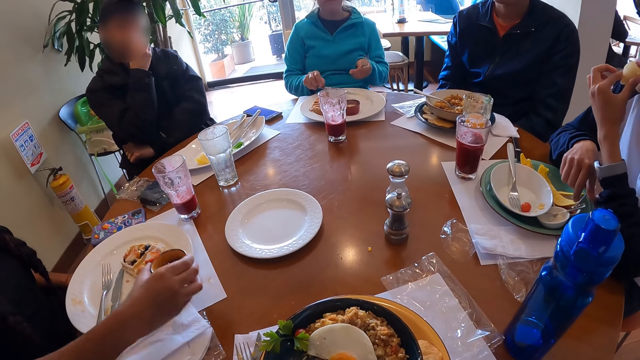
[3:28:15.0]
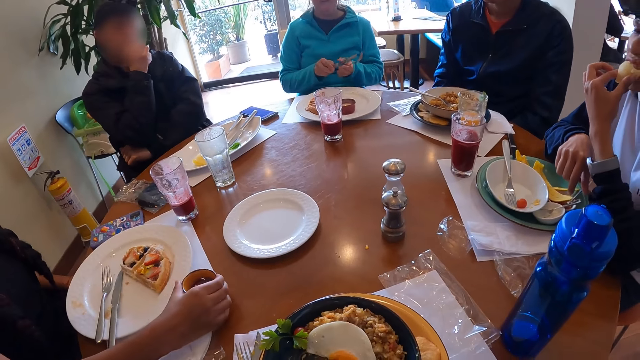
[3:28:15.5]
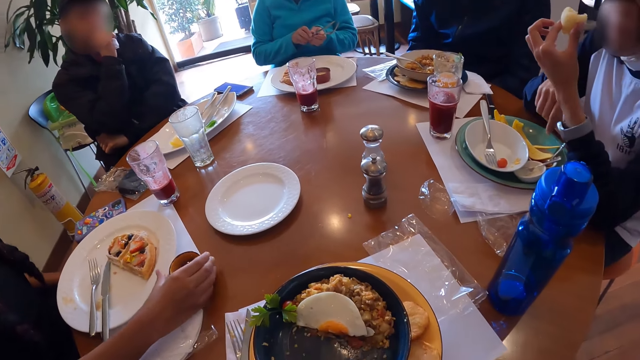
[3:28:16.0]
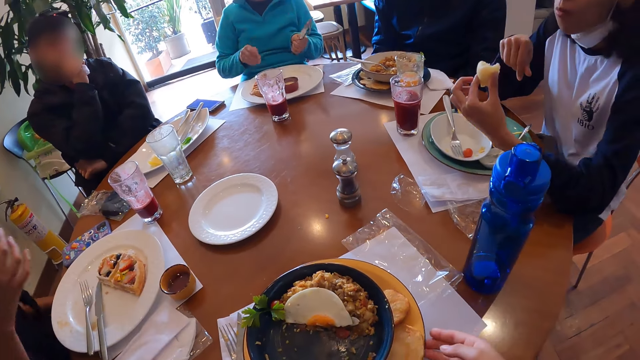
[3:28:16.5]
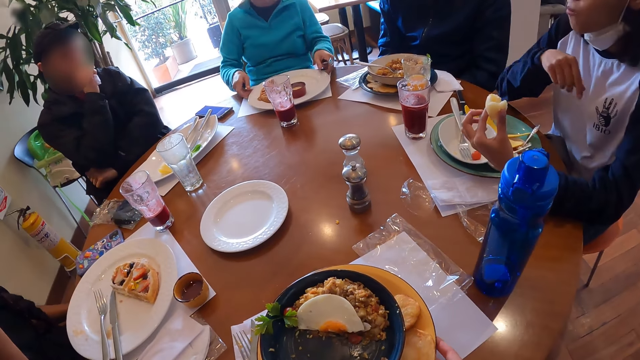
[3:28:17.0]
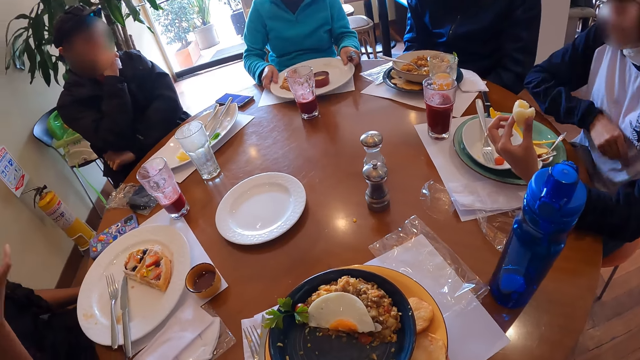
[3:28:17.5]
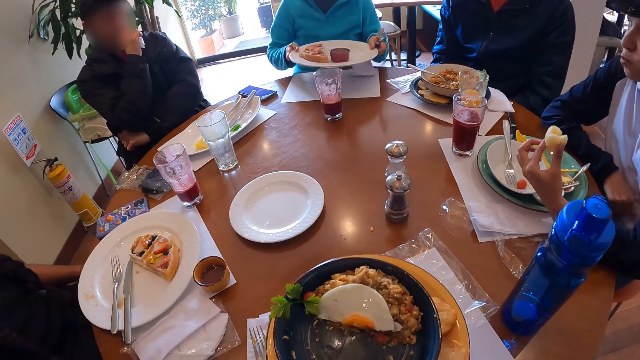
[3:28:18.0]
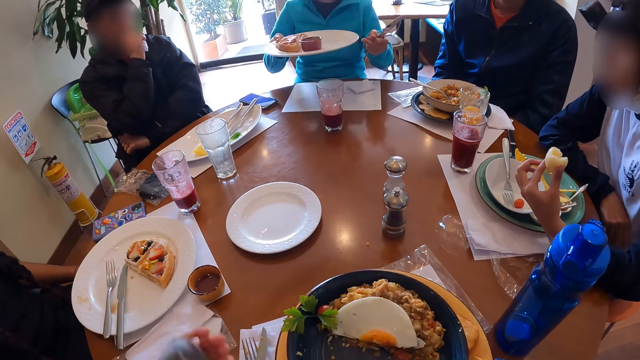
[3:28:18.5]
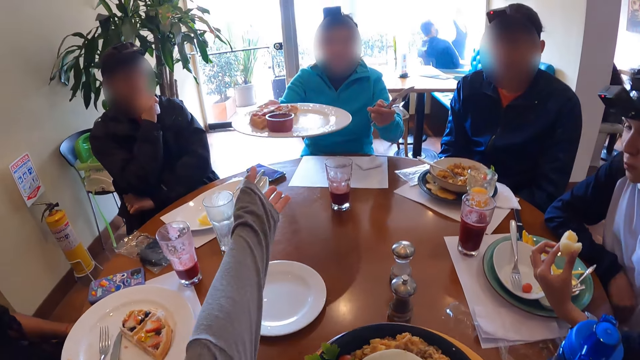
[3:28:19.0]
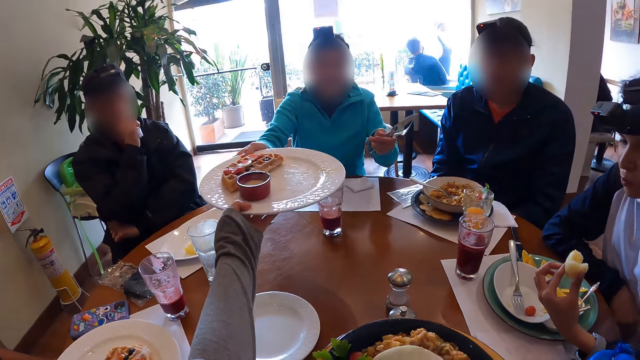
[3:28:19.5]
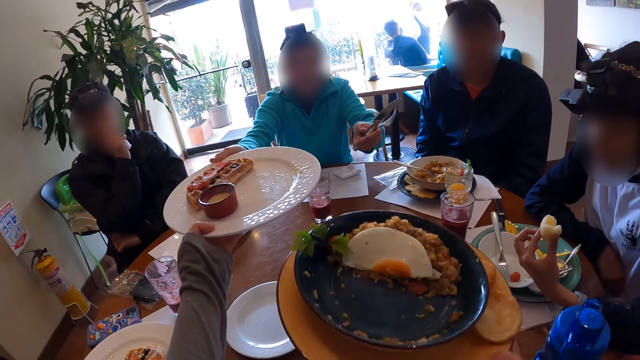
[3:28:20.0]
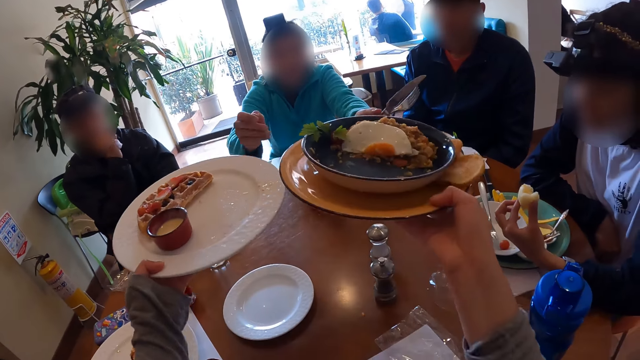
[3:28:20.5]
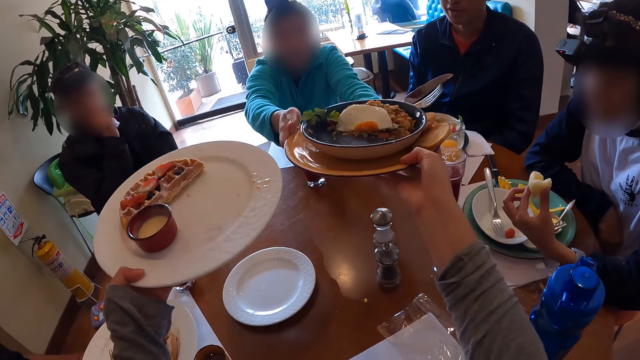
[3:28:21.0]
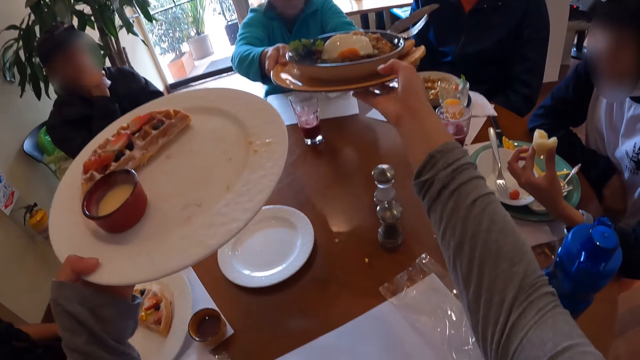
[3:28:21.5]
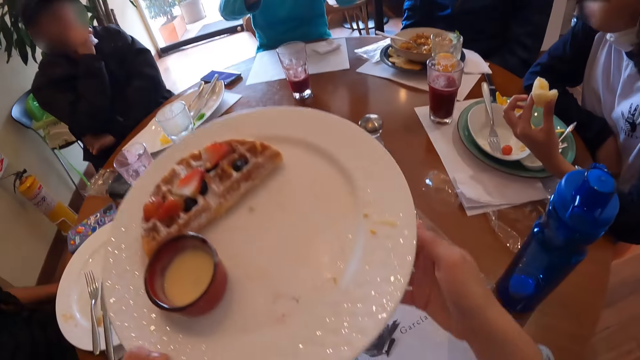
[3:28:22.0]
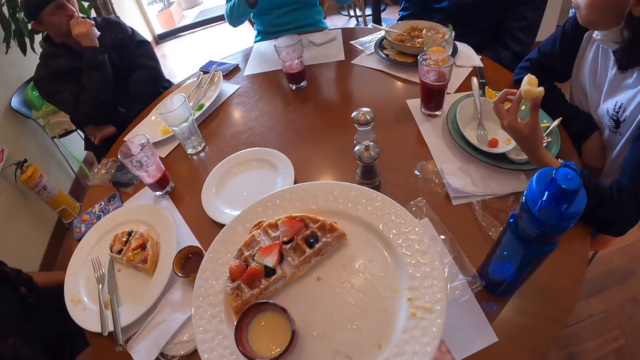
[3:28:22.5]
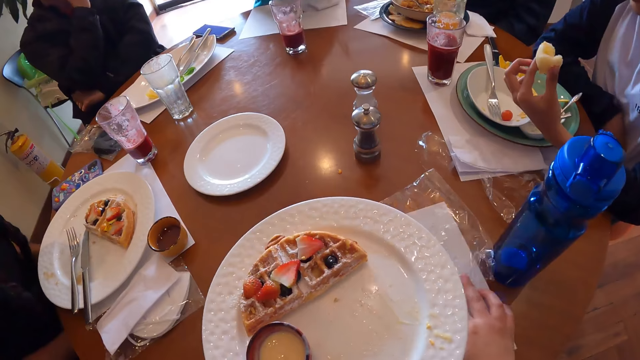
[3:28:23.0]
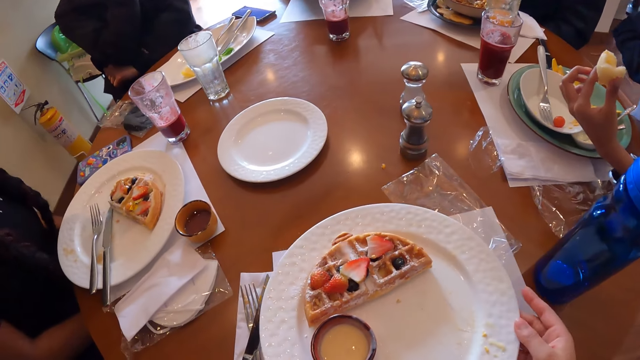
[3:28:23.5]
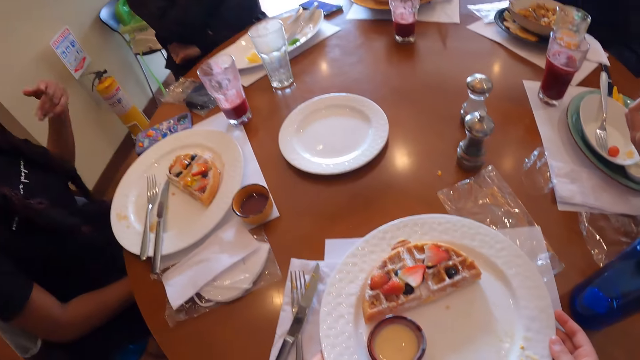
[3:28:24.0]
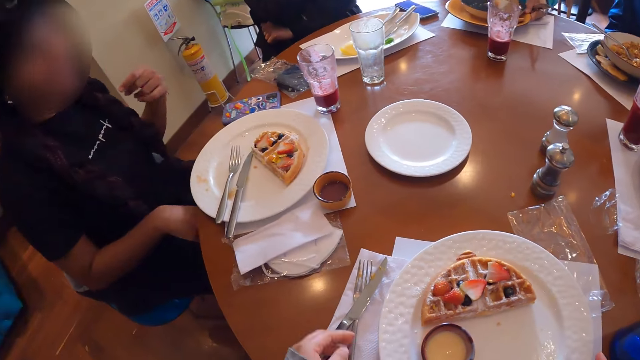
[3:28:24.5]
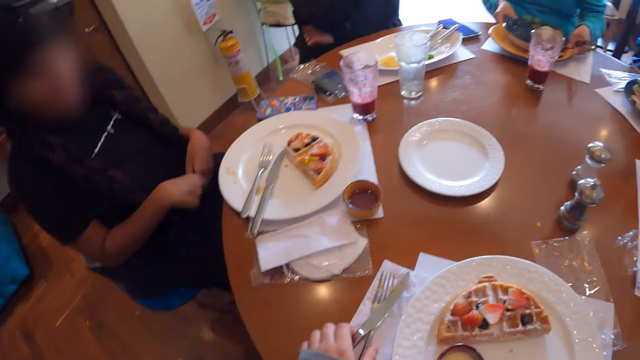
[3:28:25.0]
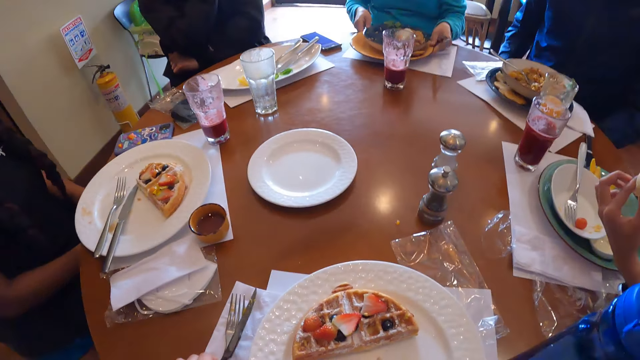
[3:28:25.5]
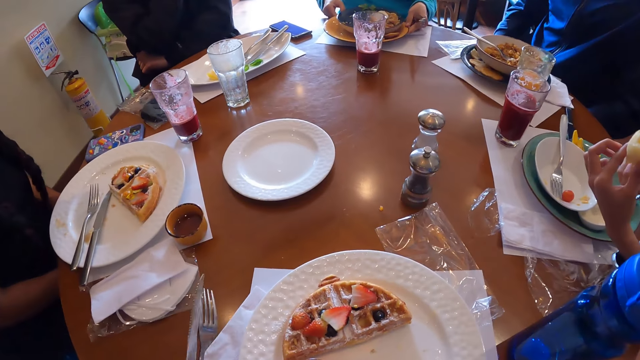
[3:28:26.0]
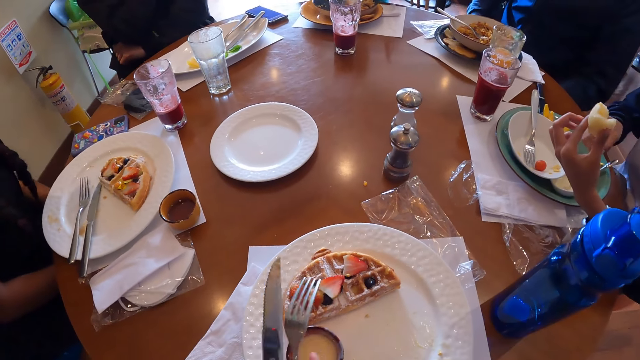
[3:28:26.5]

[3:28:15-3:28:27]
A woman drops the bowl of sauce on the tablemat with her right hand. Another woman passes the knife in her right hand to her left hand, holds the knife with her left hand, and lifts the plate of waffles on the tablemat with her hands. The camera wearer lifts the plate of rice on the table mat with her right hand. The first woman moves a serviette on the table with her right hand. The camera wearer collects the plate of waffles from the other woman with her left hand. The other woman gives the camera wearer the plate. The camera wearer passes the plate of rice to the other woman with her right hand. The other woman takes the plate from the camera wearer. The camera wearer adjusts the table mat with her right hand. She moves a plastic bag on the table mat. She places the plate of waffles on the table mat with both hands. The other woman places the plate of rice on the tablemat with her hands. The camera wearer picks up the fork together with the knife on the table mat with her left hand. A third woman picks up the spoon in the bowl with her right hand.

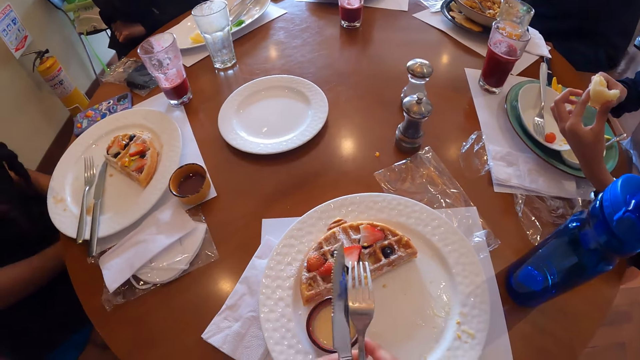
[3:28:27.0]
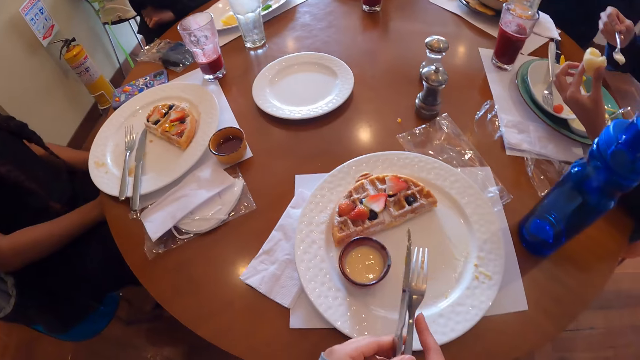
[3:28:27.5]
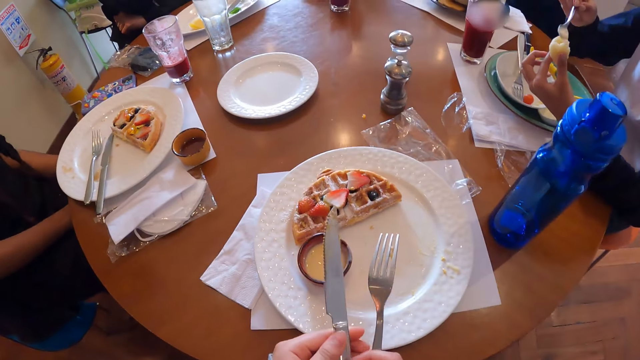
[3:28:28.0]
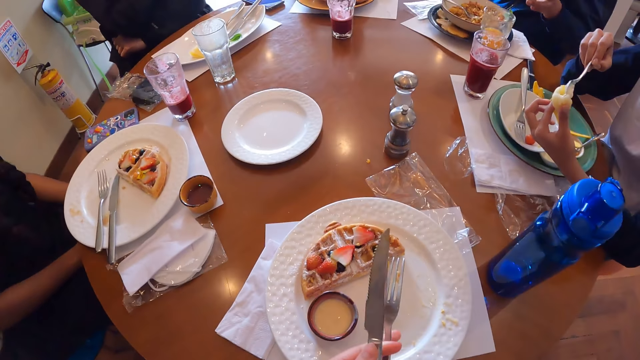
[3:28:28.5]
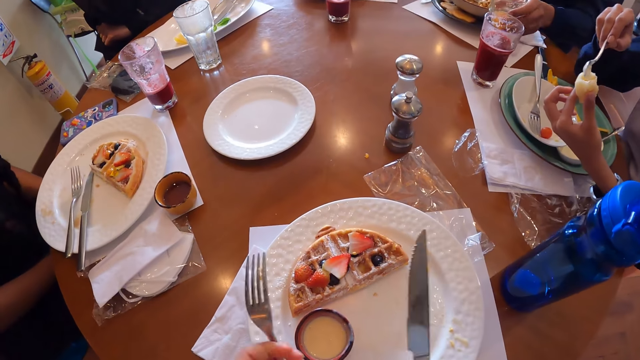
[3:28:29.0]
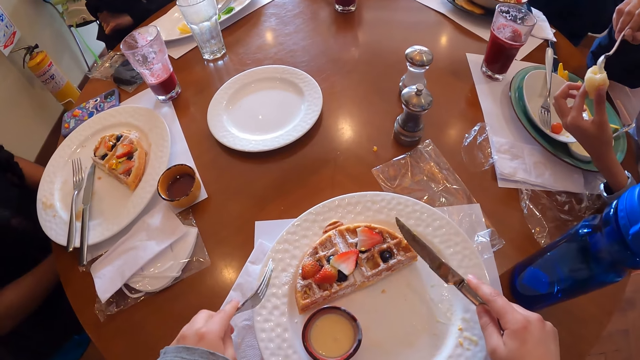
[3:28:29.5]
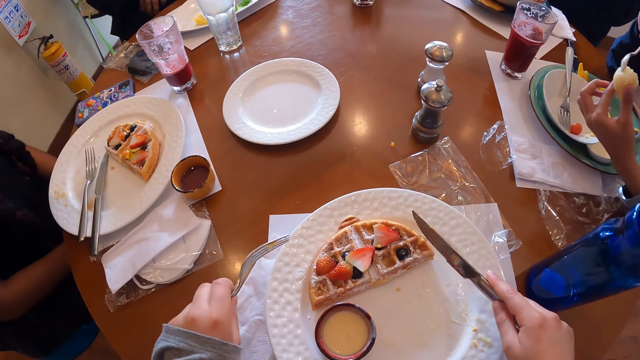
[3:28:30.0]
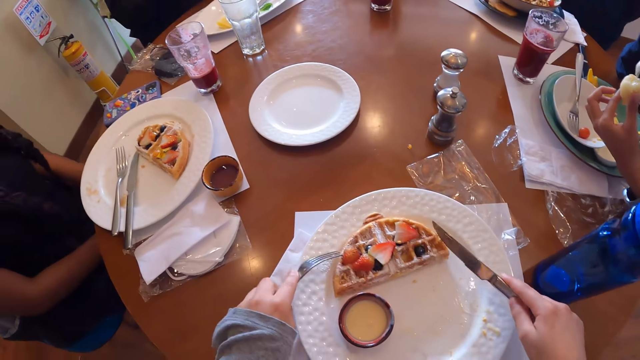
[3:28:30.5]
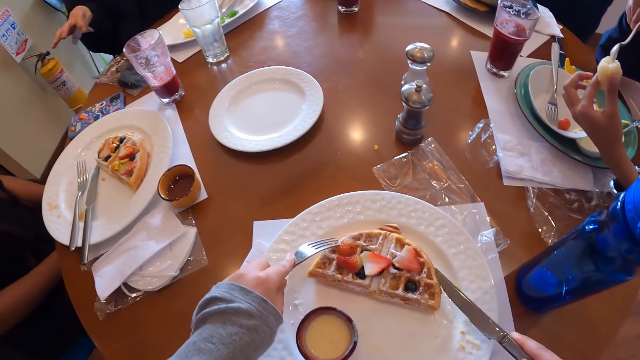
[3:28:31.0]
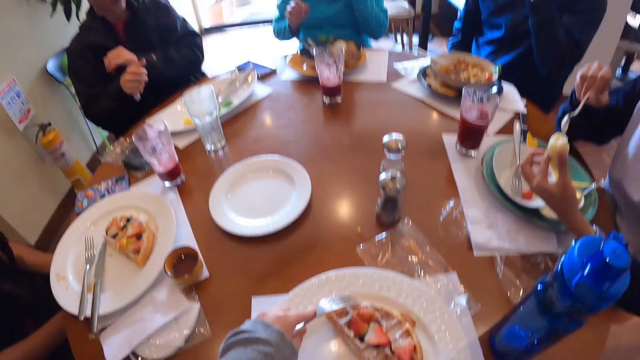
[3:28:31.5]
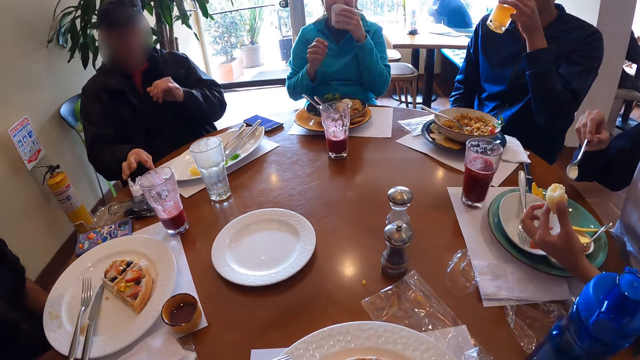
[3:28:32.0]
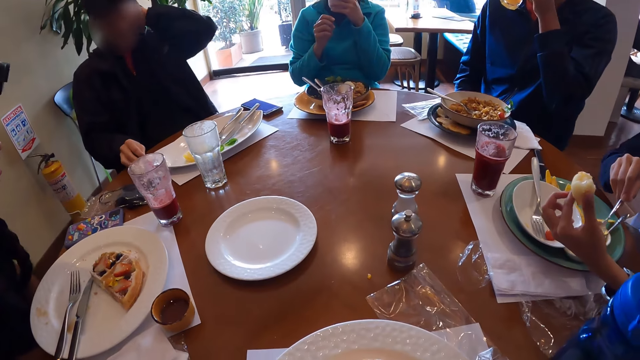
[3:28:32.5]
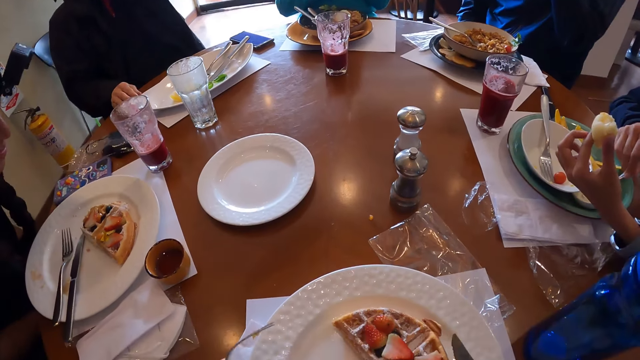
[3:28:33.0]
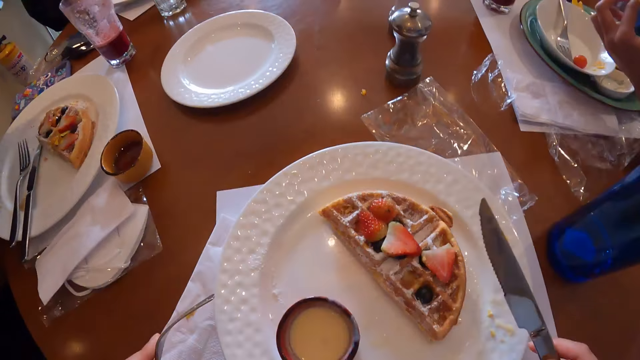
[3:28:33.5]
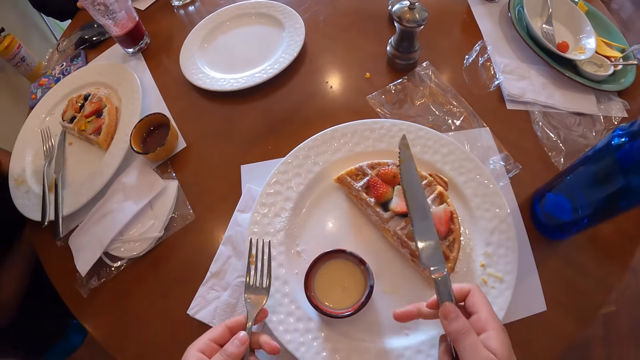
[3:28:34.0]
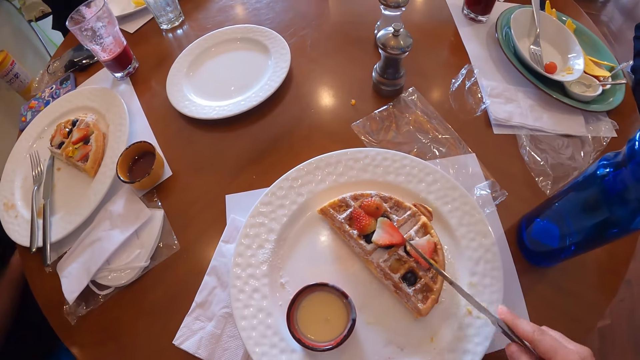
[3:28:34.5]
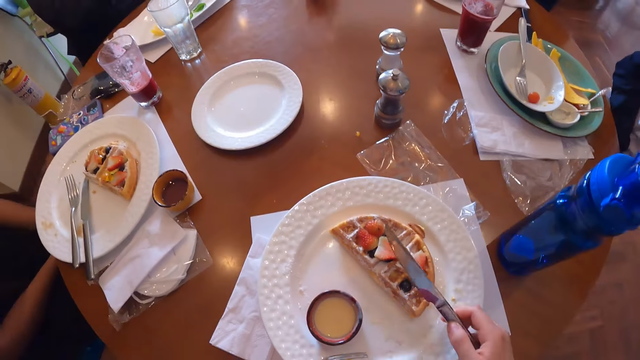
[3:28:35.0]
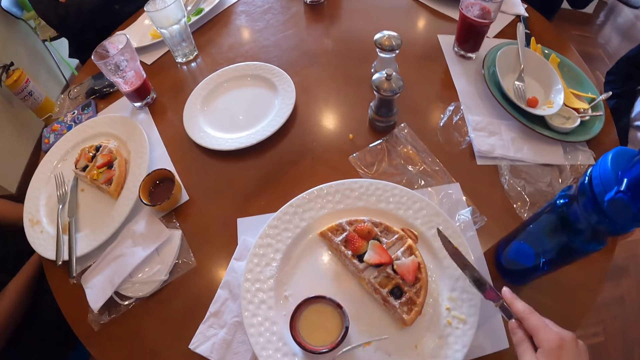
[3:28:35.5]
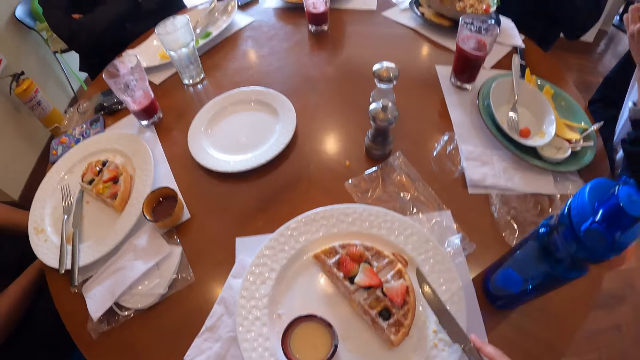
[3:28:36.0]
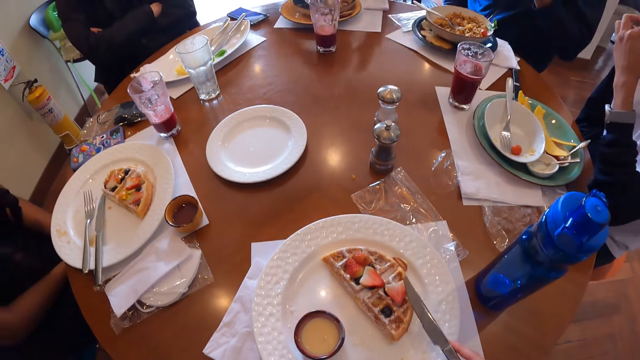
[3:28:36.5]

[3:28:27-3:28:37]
A woman scoops the sauce in the bowl on the pie with the spoon in her right hand. The camera wearer switches the knife together with the fork in her hands. A man picks up the cup of juice on the tablemat with his left hand. The camera wearer moves a waffle on the plate with the fork together with the knife in her hands. The man drinks from the cup of juice in his left hand. Another man drops the serviette on the table with his right hand. Another woman wipes her mouth with a serviette in her left hand. The first woman drops the spoon in the bowl on the plate with her left hand and eats the pie in her left hand.
